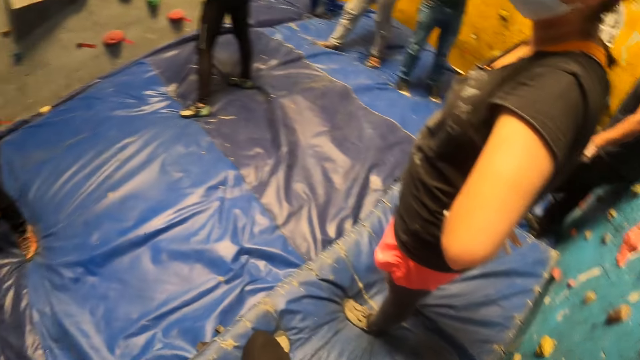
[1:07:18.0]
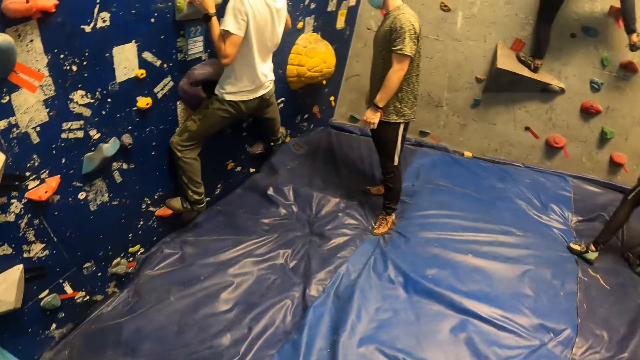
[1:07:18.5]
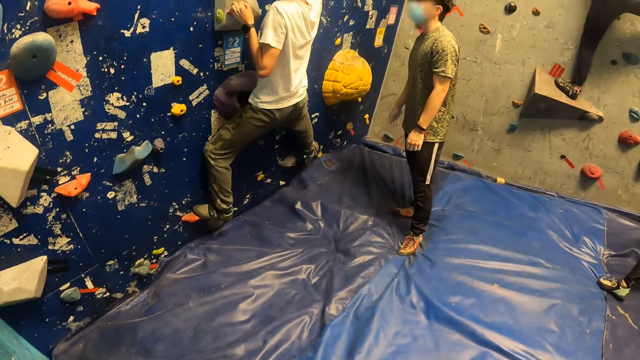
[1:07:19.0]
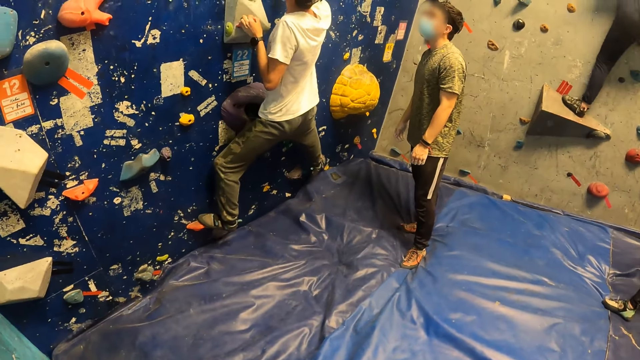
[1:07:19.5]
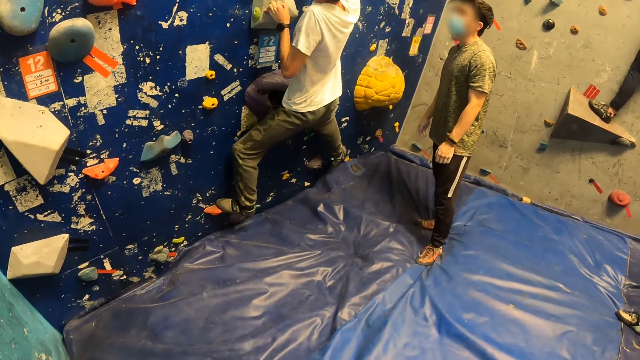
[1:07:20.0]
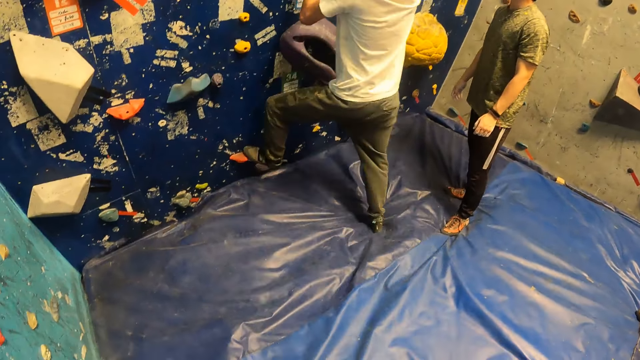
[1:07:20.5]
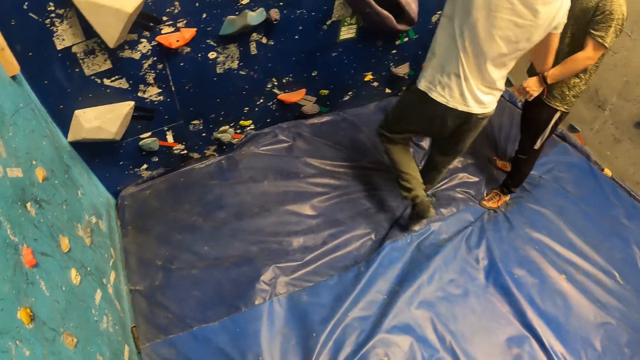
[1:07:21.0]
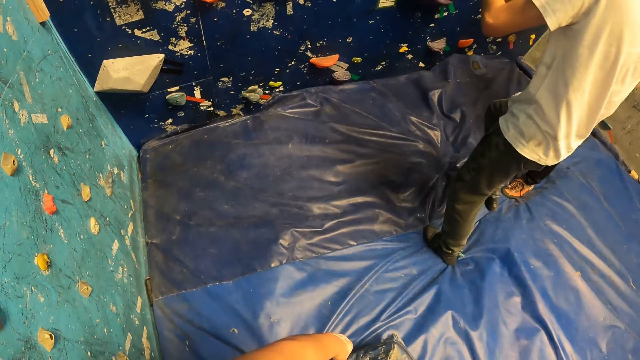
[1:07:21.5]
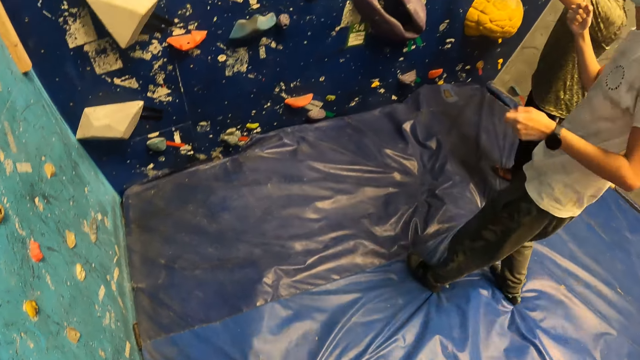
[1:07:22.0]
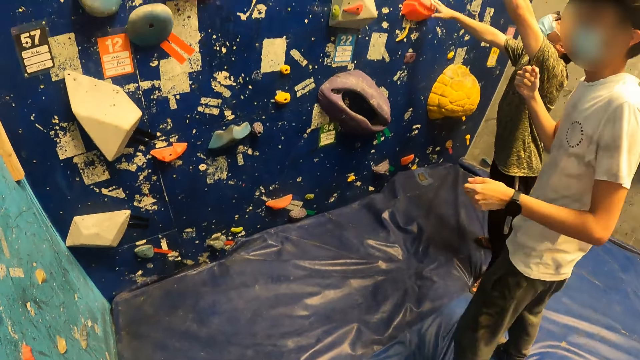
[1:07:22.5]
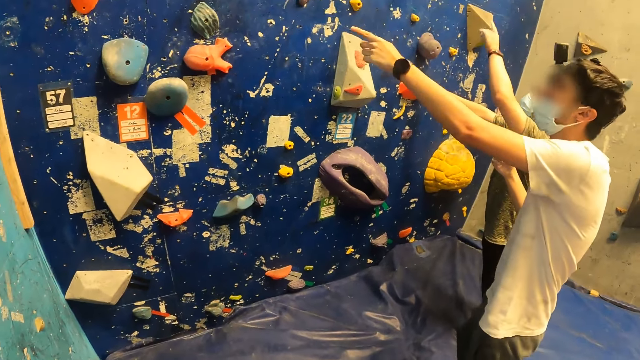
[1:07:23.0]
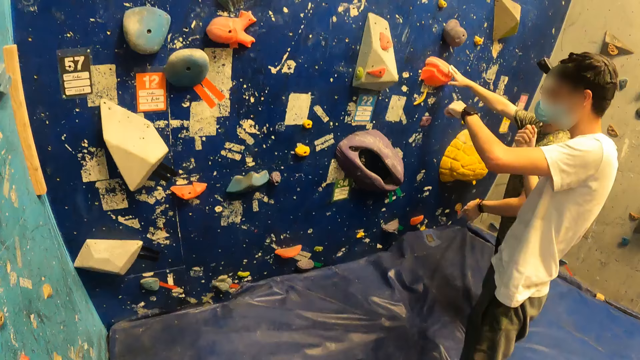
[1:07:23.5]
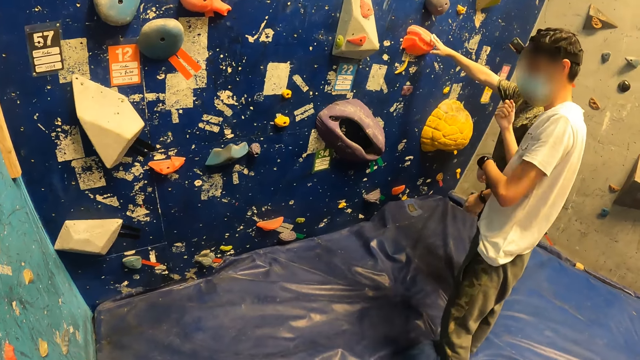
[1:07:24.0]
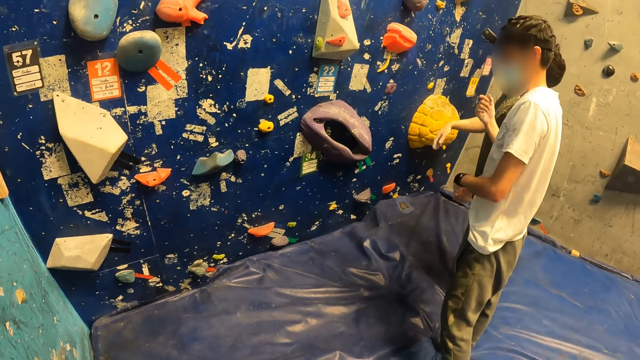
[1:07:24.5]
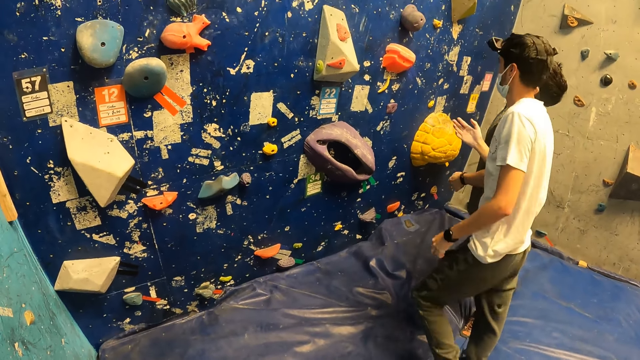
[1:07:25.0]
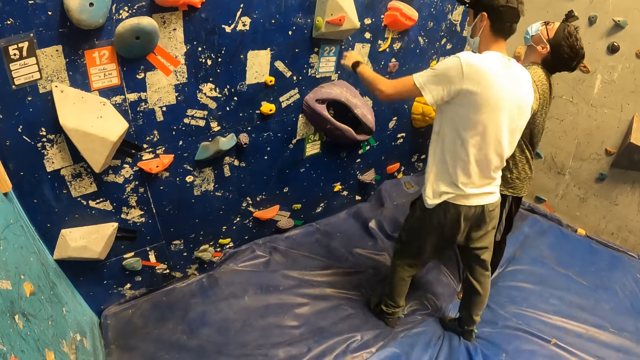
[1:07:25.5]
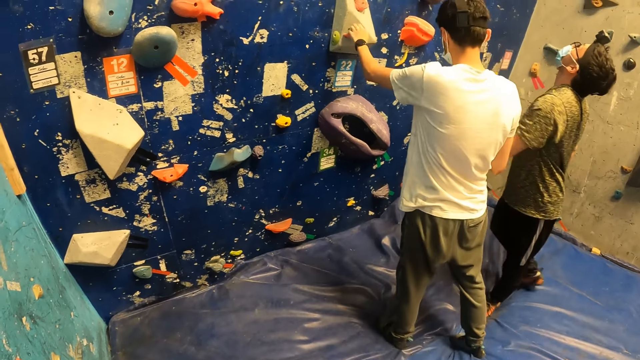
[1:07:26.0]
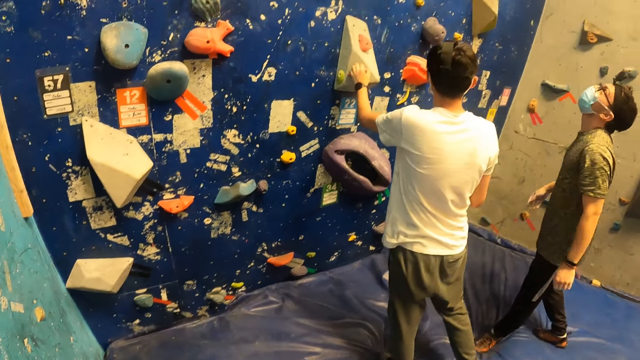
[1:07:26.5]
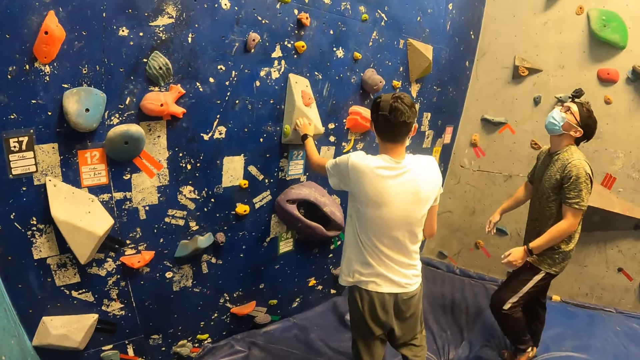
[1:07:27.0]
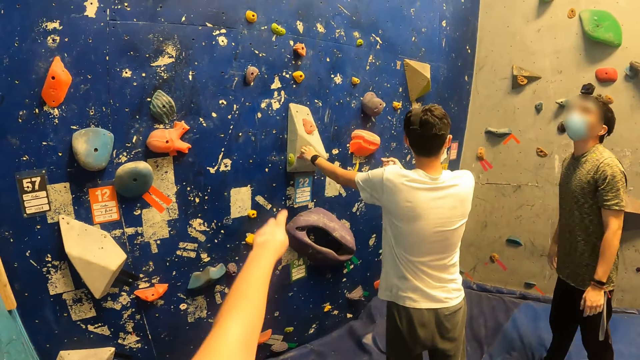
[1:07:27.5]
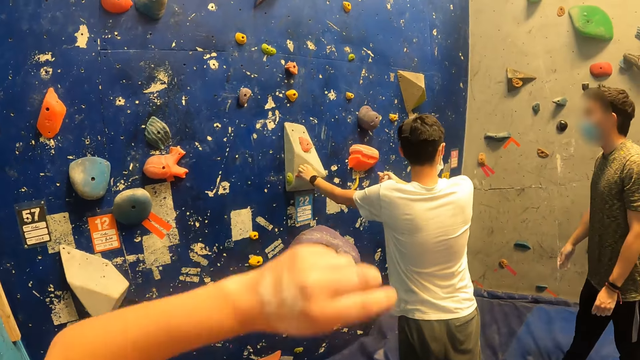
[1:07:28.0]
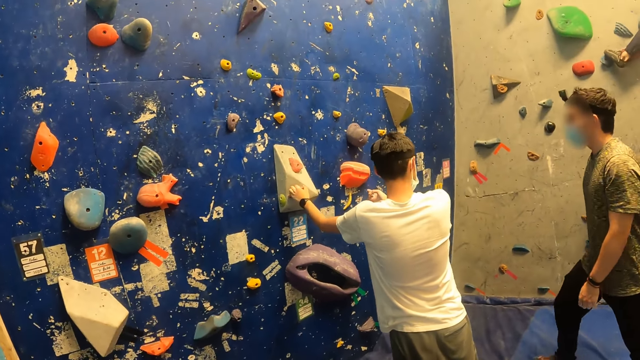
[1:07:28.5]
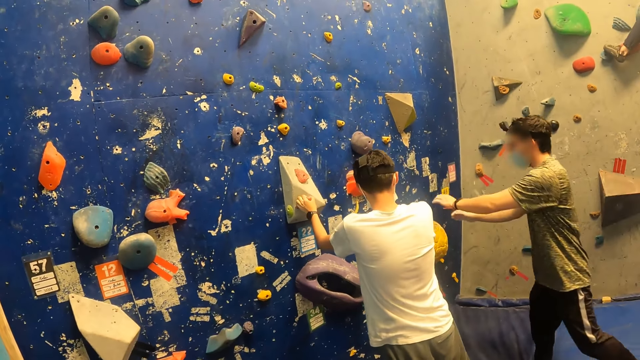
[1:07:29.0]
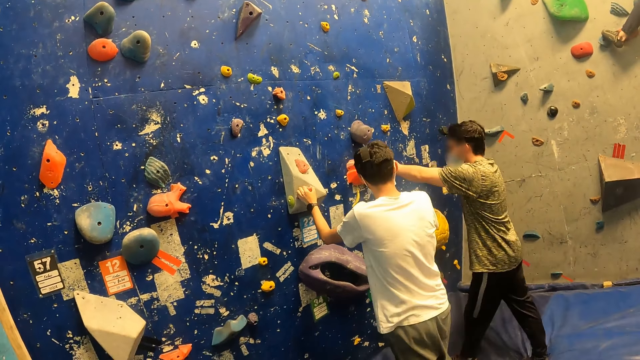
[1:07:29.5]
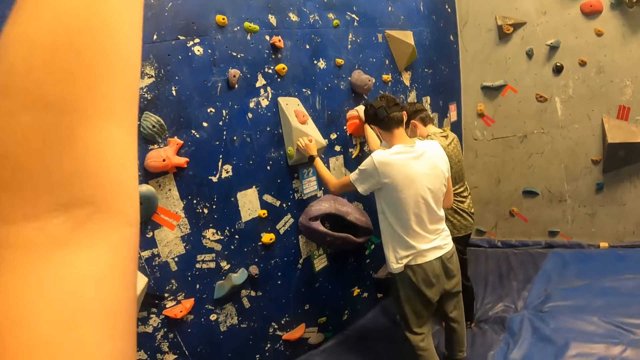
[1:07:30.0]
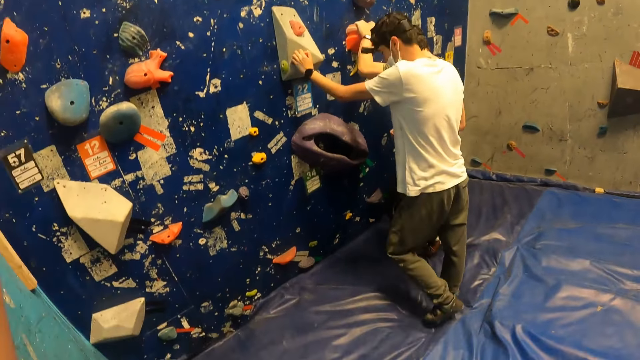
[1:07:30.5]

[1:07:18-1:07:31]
A man climbs up the wall. The man falls off the wall. The man interacts with another man. The first man touches the wall with his left hand. The camera wearer lifts his hand.

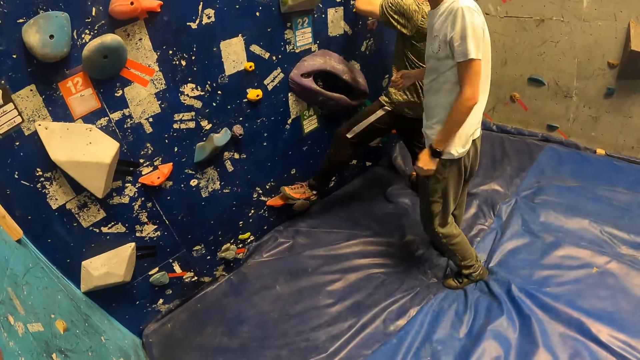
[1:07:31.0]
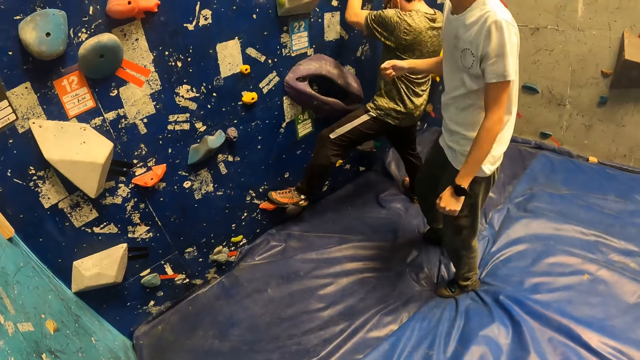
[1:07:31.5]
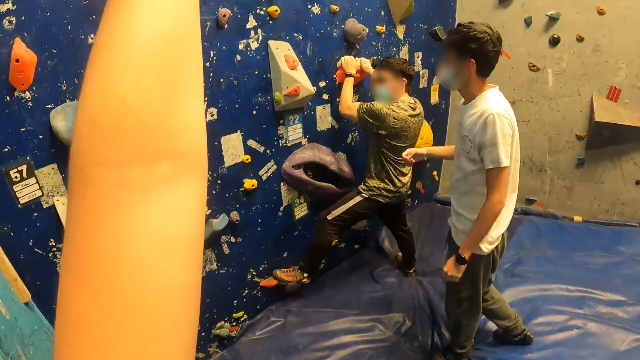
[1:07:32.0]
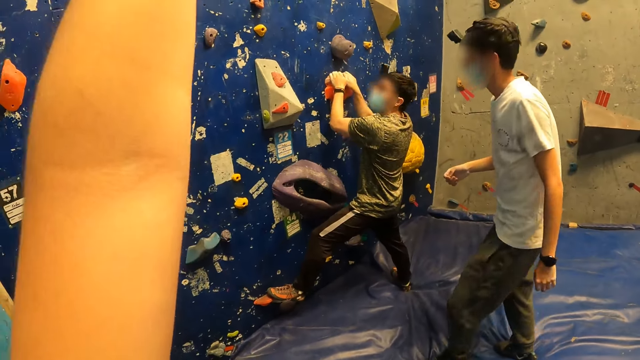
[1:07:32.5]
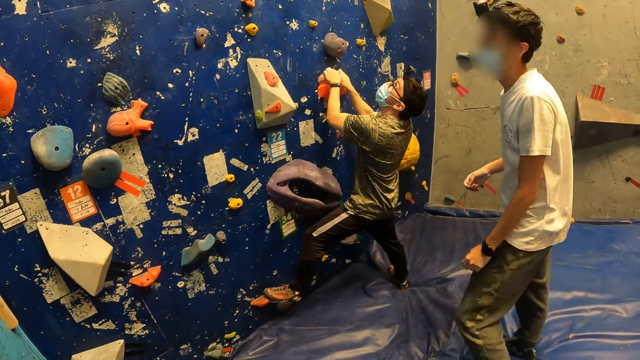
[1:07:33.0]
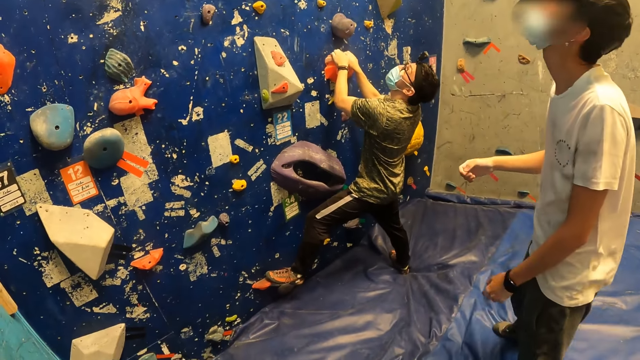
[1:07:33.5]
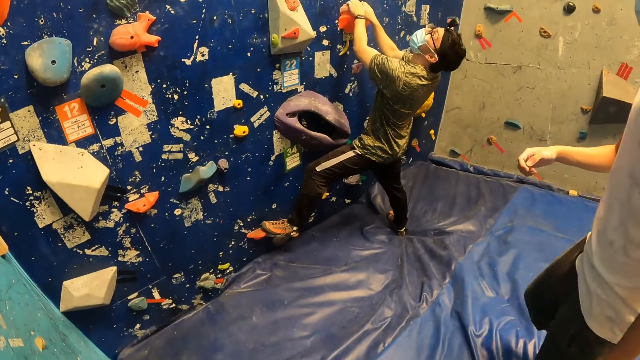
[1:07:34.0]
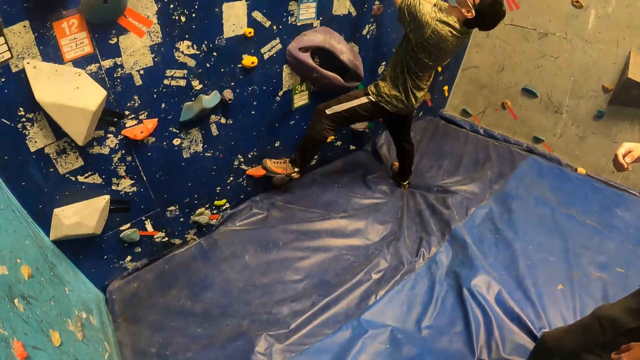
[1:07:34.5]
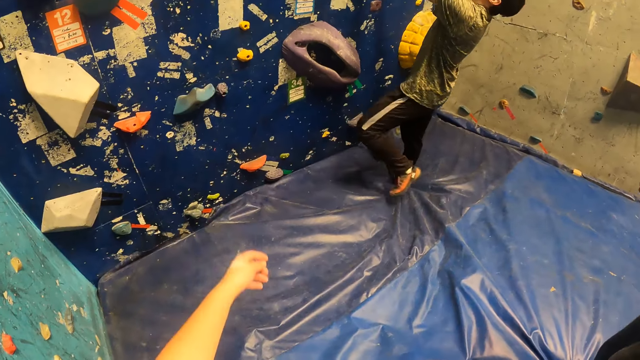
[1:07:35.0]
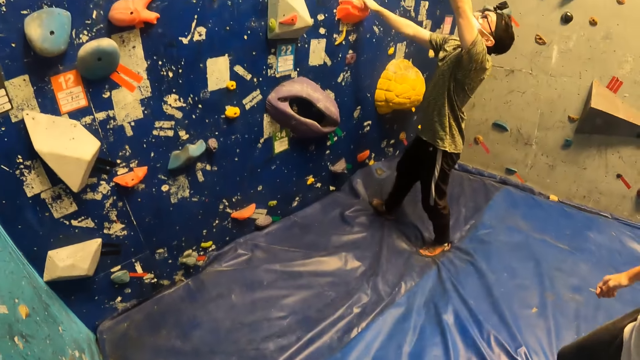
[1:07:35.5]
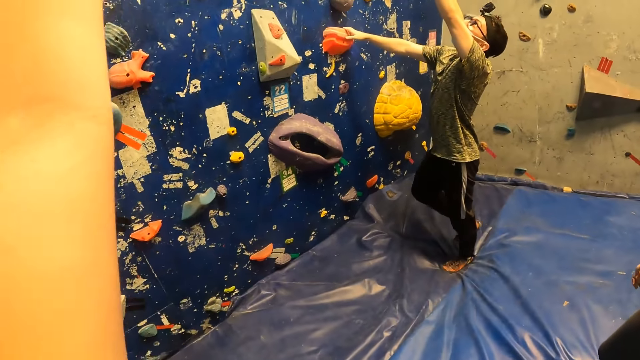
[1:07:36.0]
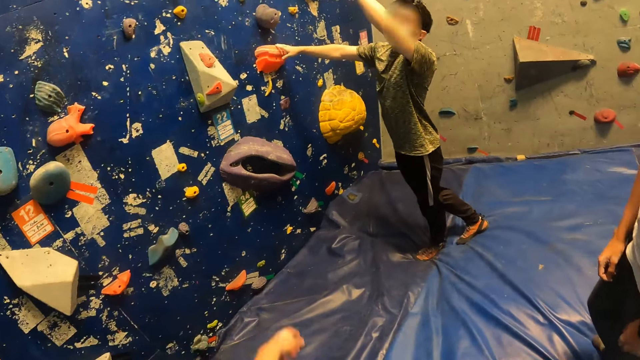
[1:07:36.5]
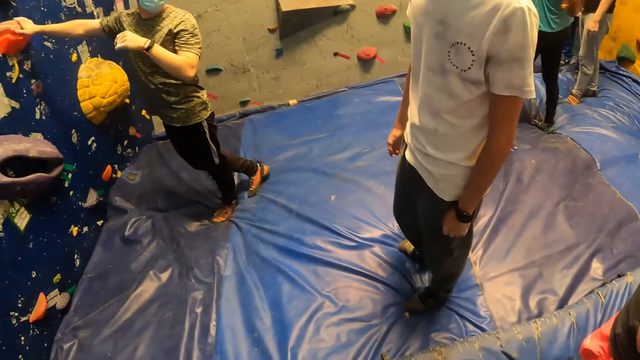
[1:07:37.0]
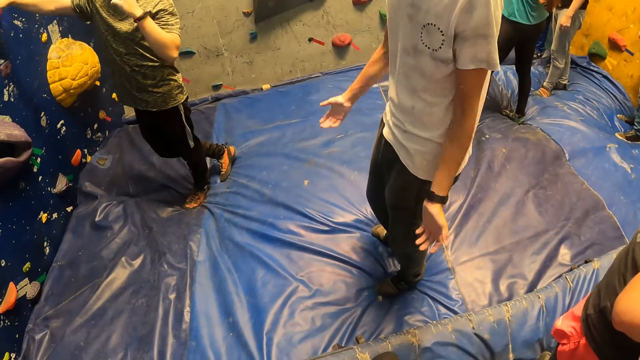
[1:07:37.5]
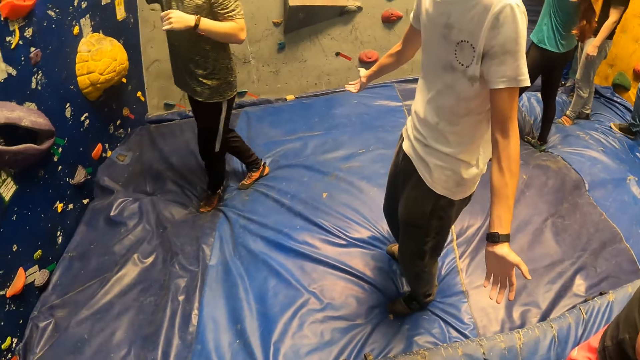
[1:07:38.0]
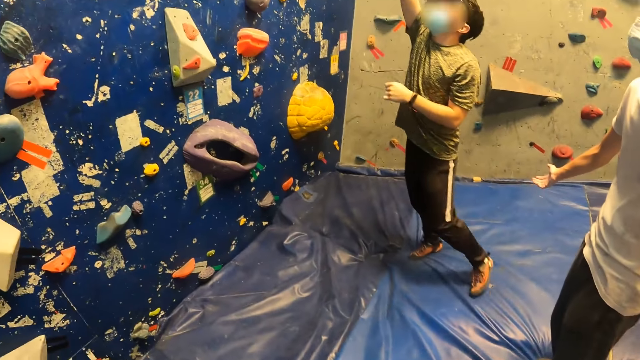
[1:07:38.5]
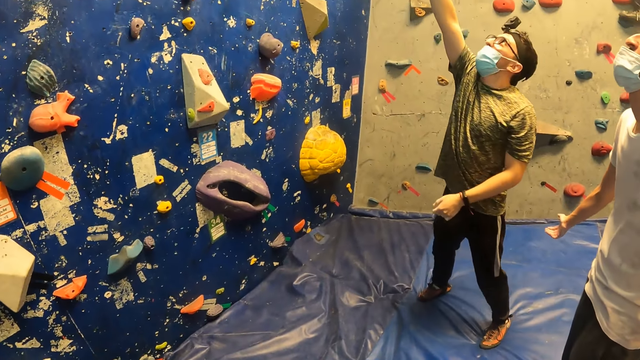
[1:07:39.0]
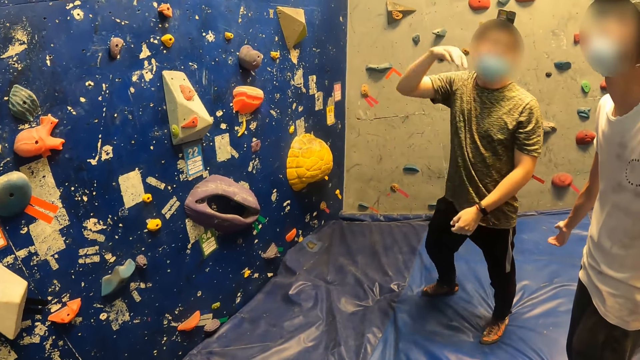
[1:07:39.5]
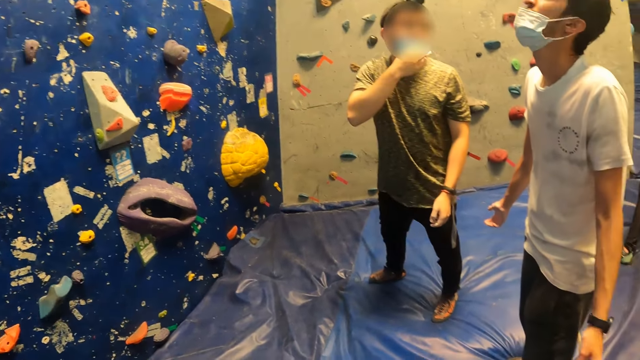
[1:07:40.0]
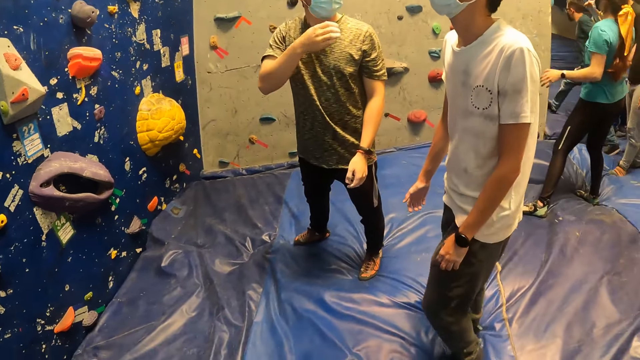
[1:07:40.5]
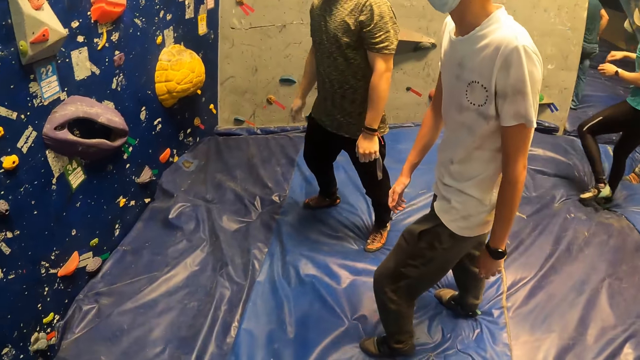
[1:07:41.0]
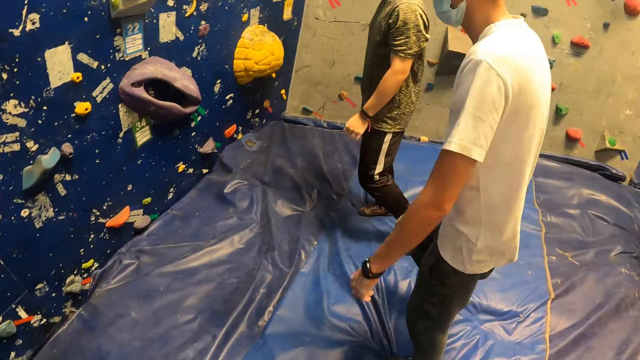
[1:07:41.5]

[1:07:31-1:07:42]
A man climbs up the wall. The man climbs down the wall. The camera wearer interacts with another man. The other man interacts with a third man. The first man touches the nose mask on his face with his right hand.
